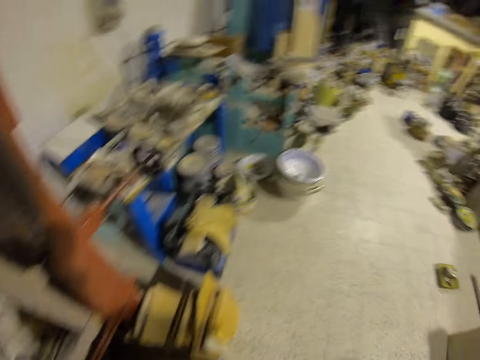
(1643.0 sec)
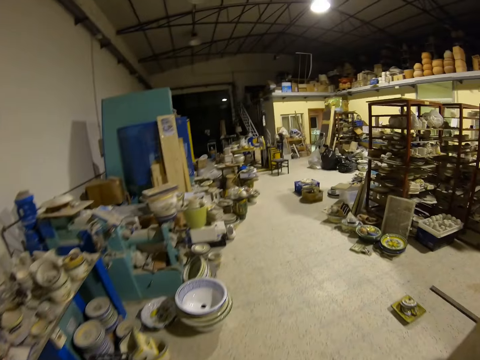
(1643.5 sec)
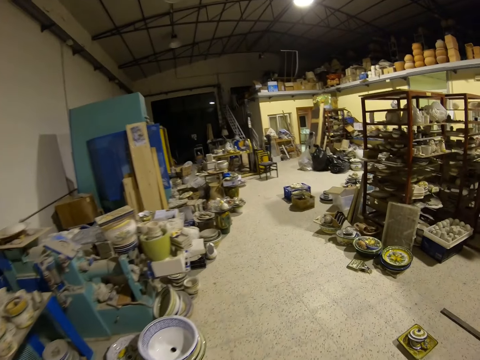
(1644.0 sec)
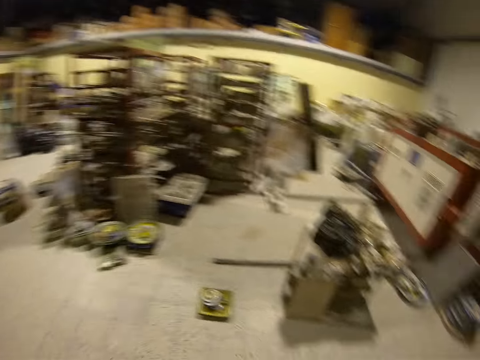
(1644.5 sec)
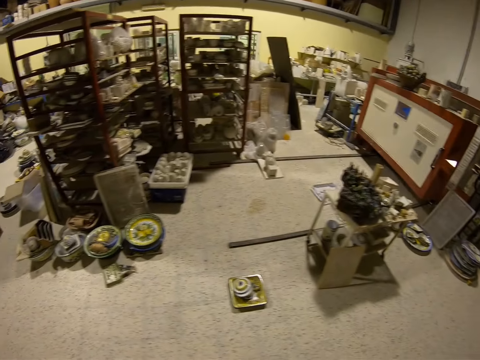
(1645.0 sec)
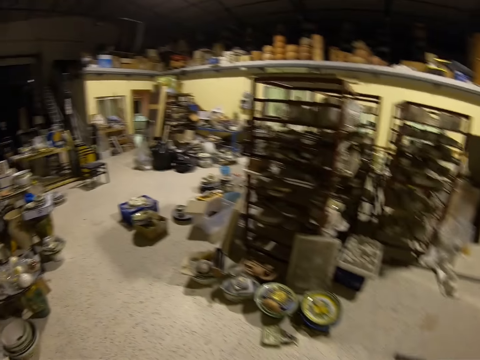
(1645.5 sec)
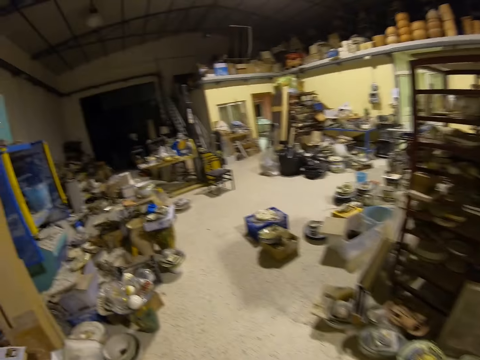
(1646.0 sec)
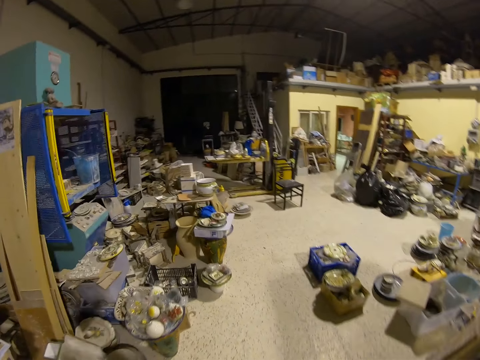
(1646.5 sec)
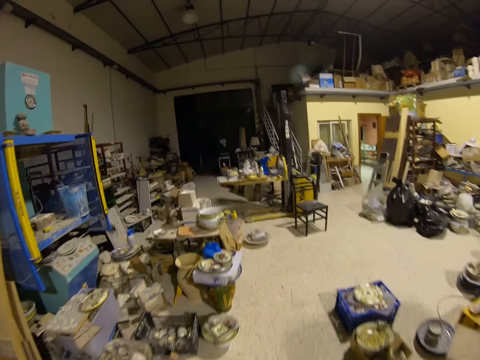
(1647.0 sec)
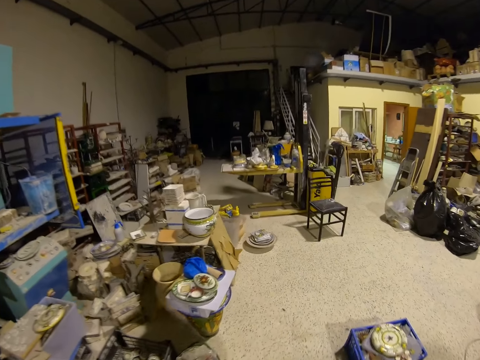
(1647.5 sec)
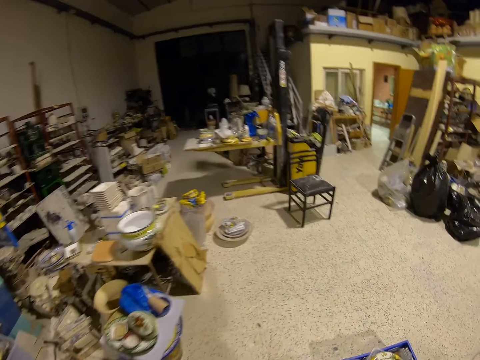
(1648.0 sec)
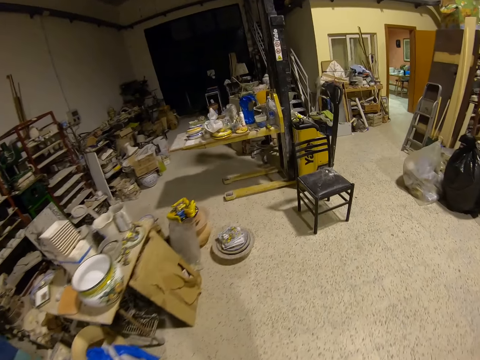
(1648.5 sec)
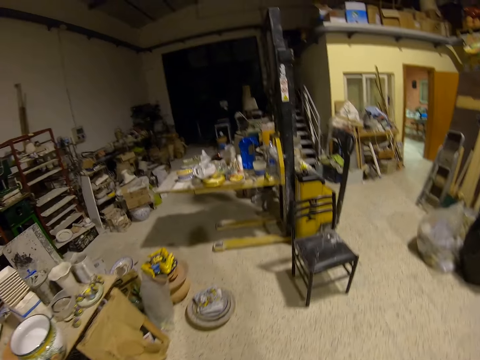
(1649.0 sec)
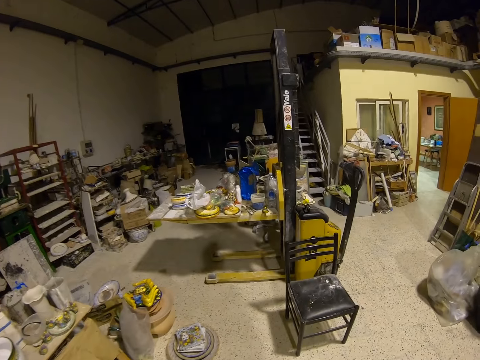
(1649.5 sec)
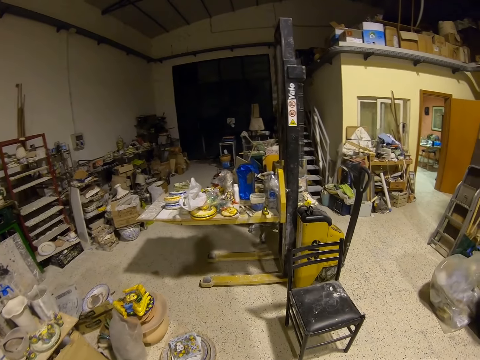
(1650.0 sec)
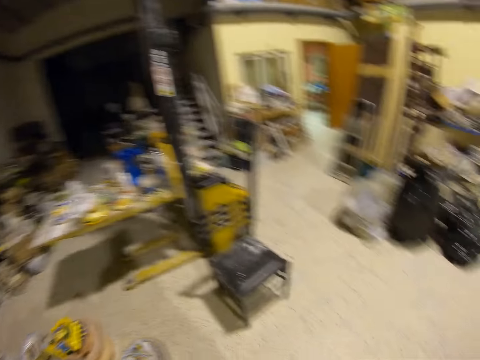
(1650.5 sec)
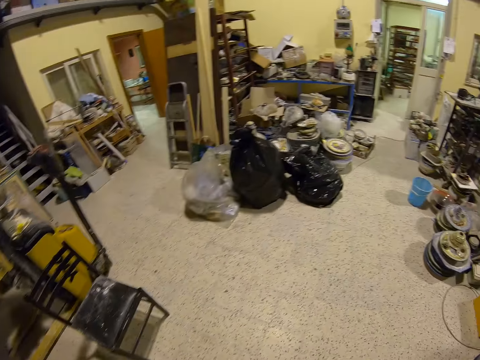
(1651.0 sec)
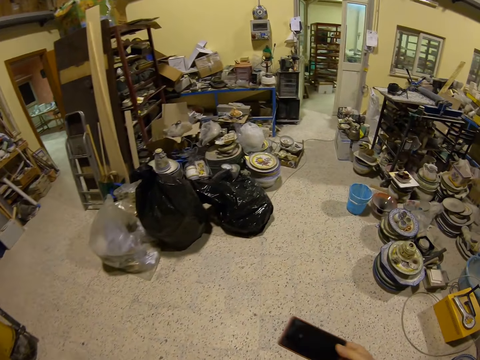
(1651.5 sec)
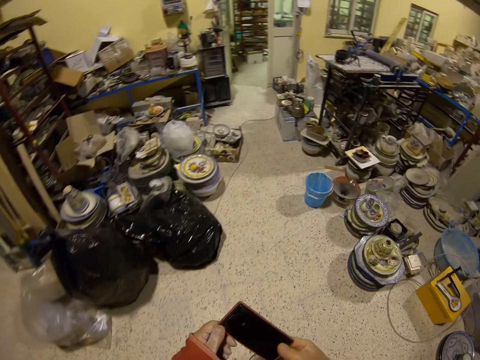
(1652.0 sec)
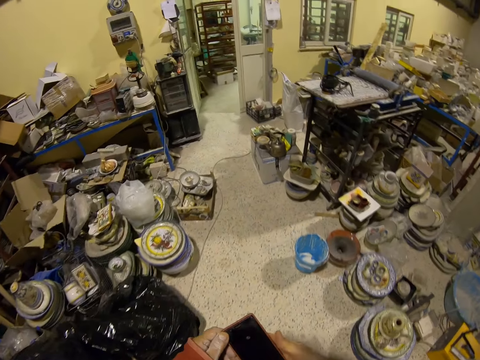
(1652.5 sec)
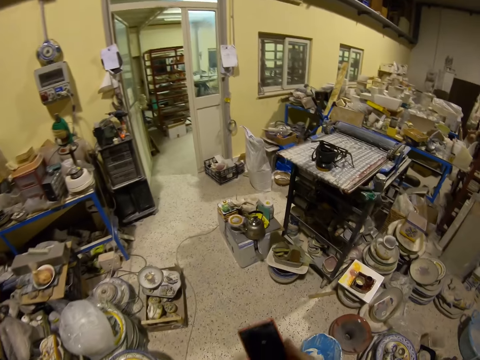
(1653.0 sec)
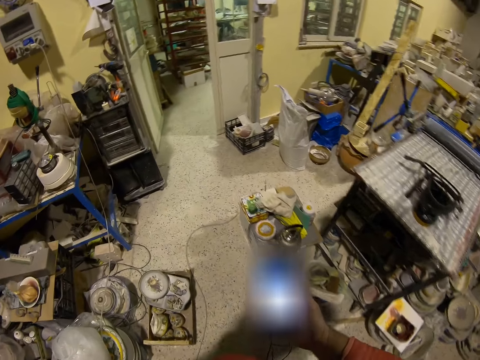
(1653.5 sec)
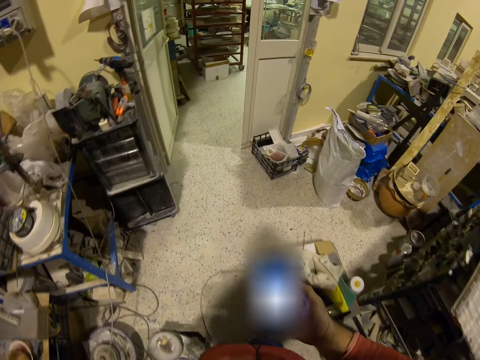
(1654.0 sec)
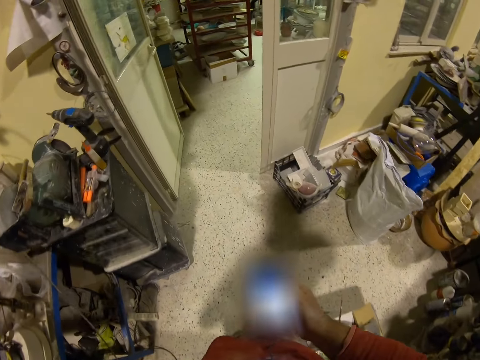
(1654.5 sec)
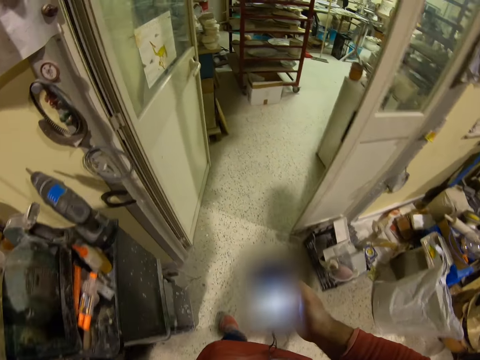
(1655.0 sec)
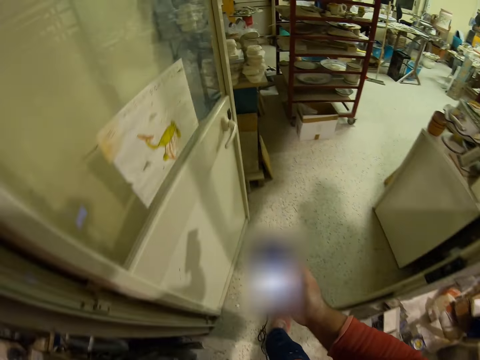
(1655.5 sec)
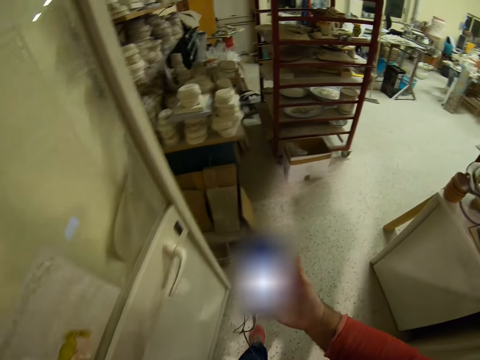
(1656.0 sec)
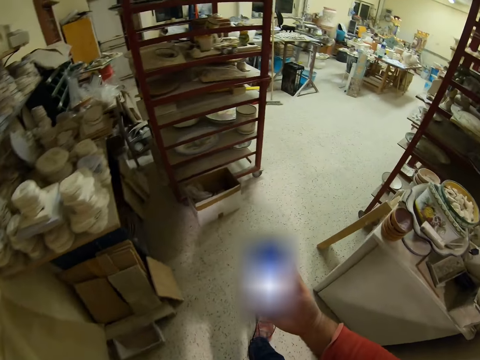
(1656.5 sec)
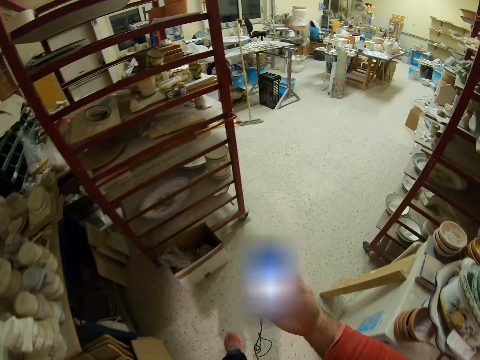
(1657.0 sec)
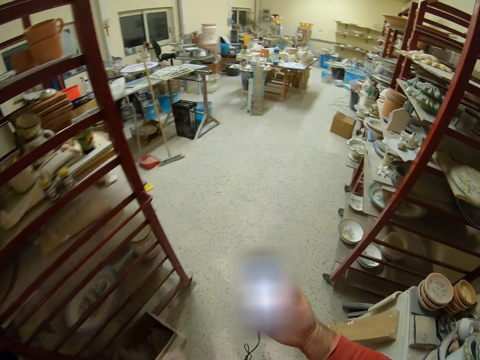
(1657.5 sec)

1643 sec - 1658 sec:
The camera wearer walks to the store room in the house. They scroll on the cell phone.

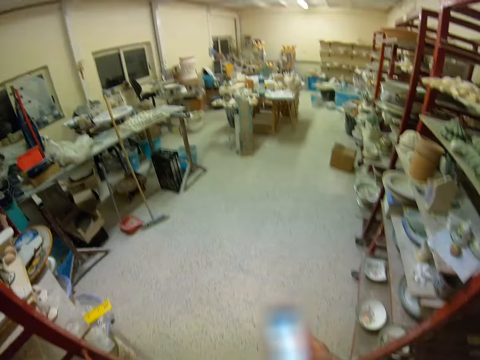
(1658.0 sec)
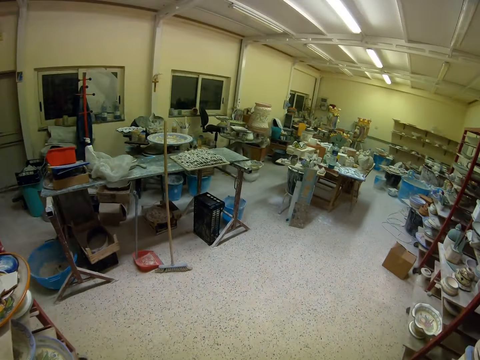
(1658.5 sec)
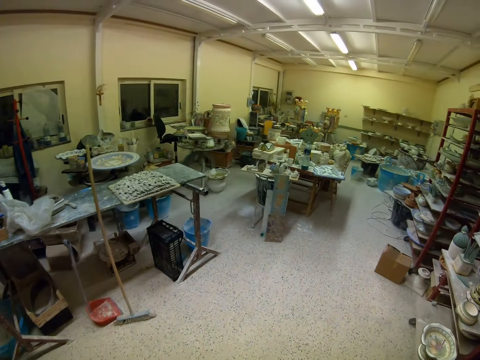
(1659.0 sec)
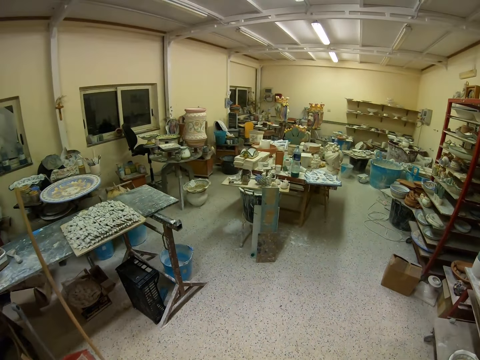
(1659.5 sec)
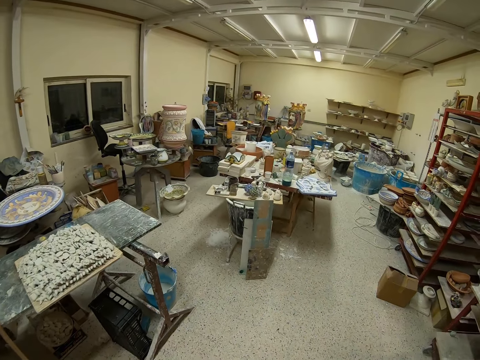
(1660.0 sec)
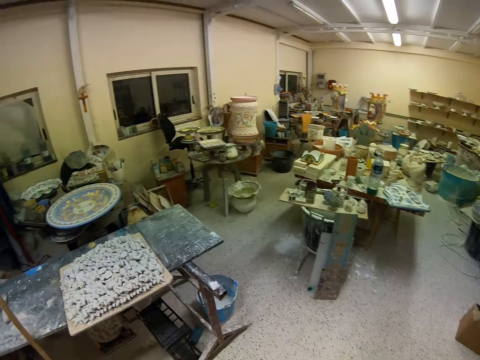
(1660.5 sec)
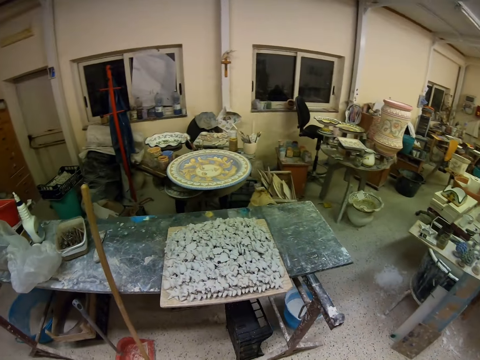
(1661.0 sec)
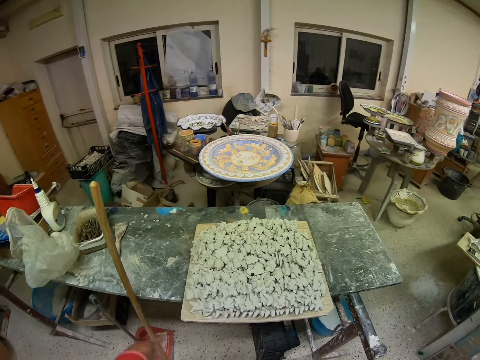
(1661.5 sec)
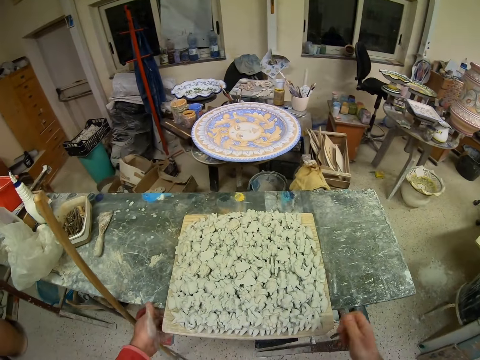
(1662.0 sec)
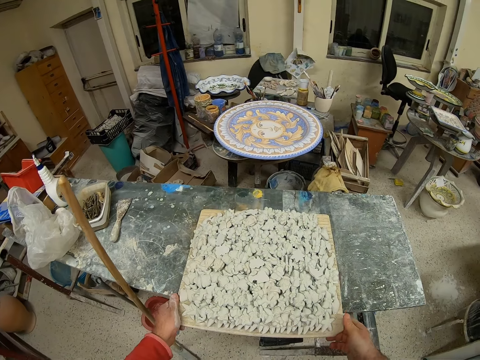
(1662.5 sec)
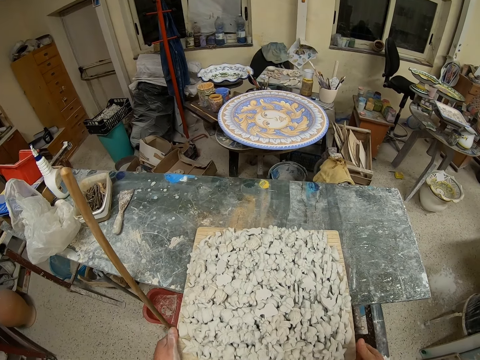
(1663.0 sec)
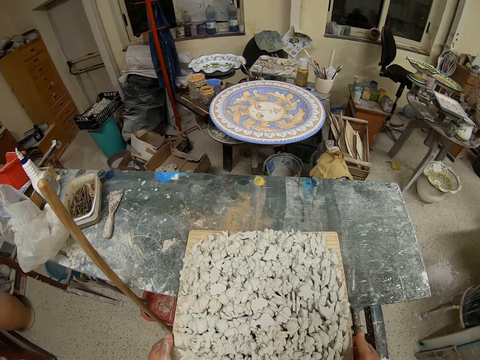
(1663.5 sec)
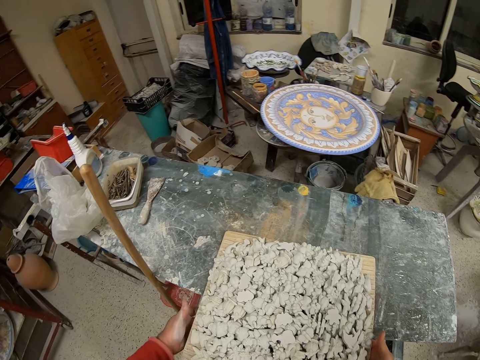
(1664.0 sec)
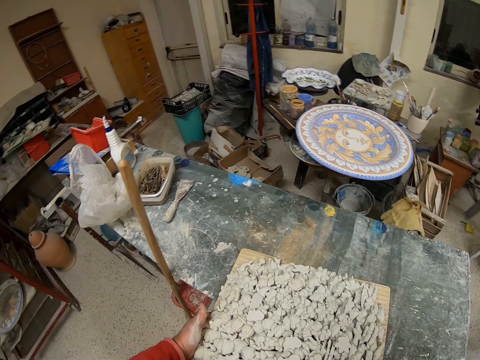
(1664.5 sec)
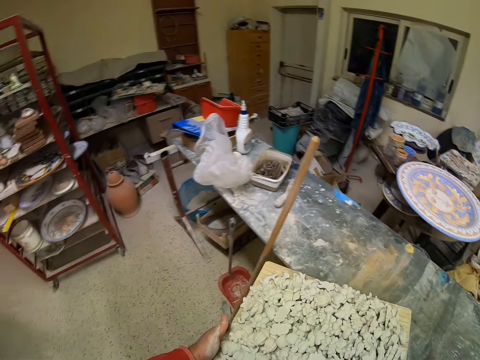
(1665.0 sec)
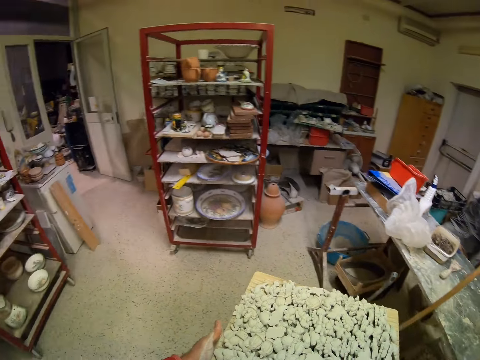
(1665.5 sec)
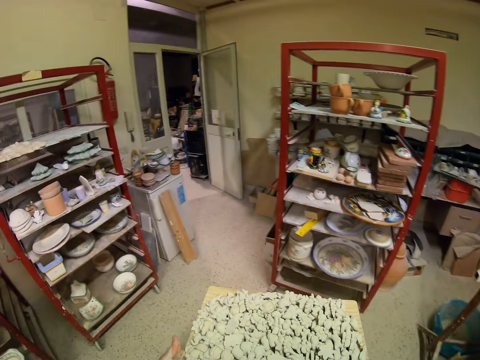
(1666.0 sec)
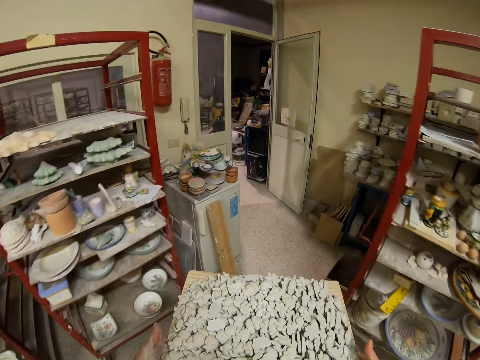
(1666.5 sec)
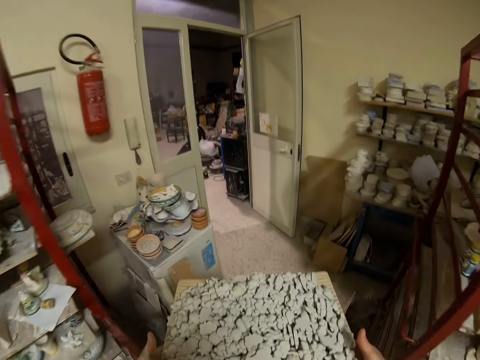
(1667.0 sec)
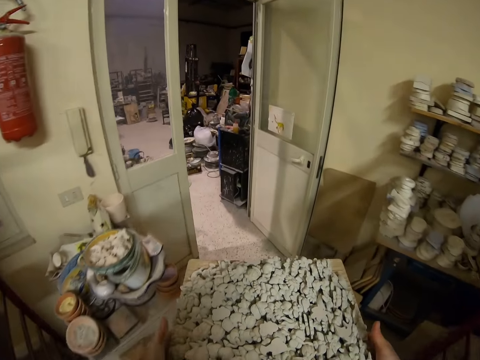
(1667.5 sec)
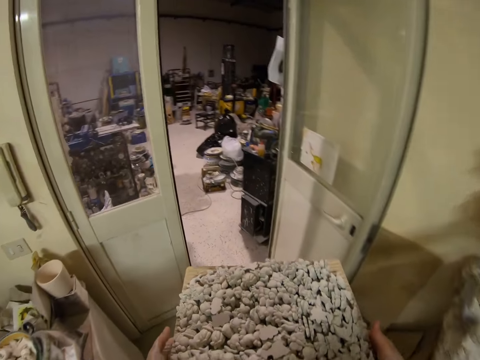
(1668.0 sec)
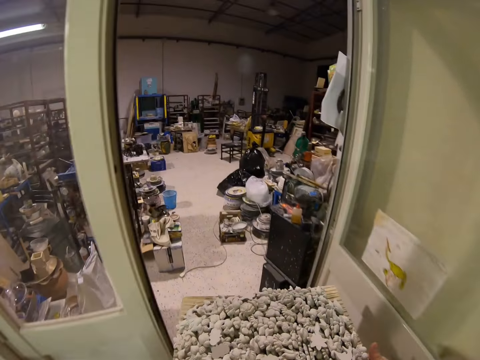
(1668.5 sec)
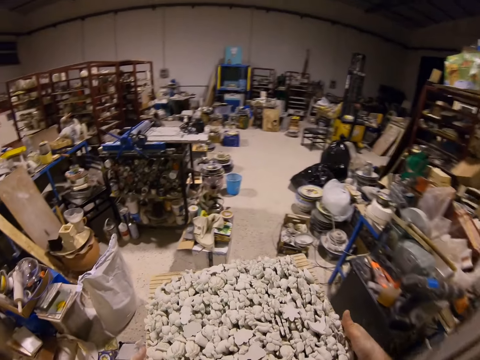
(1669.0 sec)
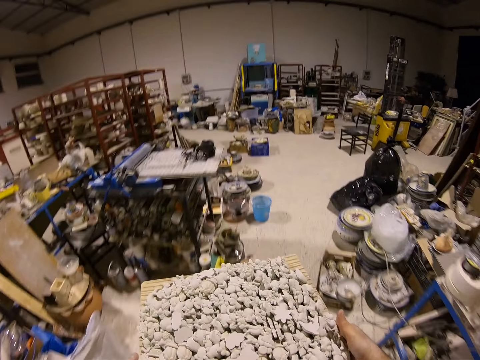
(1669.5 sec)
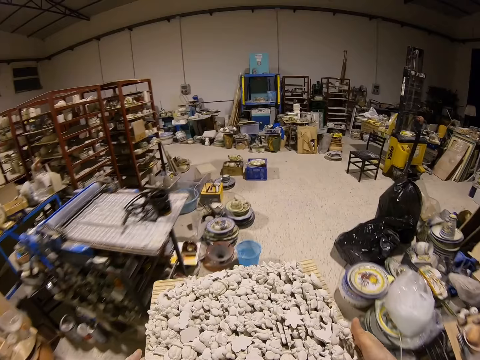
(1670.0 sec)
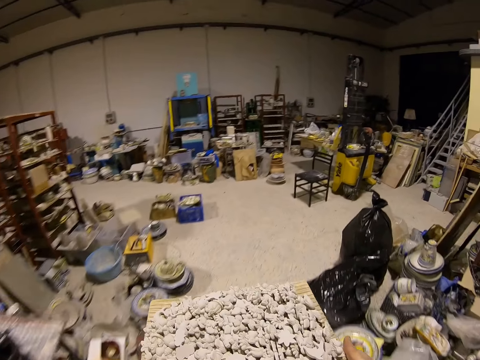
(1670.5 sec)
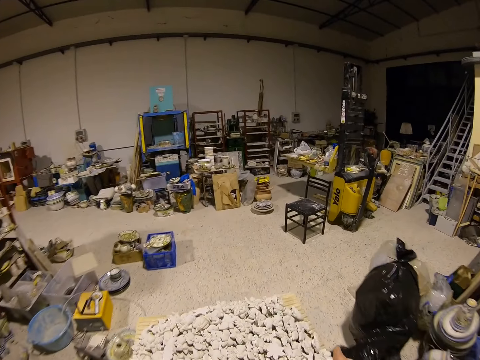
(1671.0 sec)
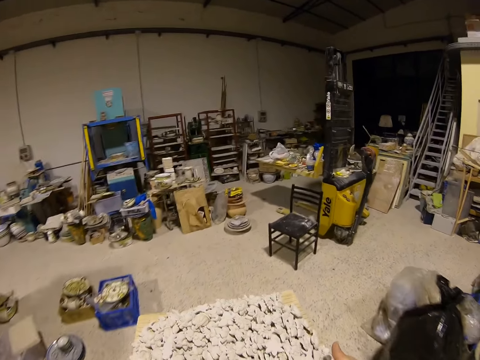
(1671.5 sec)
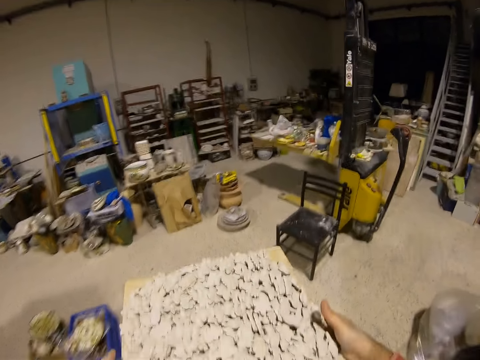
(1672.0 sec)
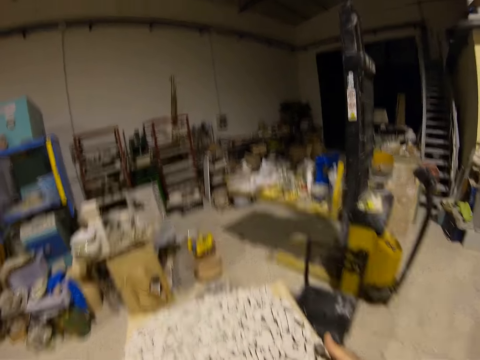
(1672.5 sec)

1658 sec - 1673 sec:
The camera wearer picks the board with potteries from the table. He carries the board with potteries on his hand to another room.
